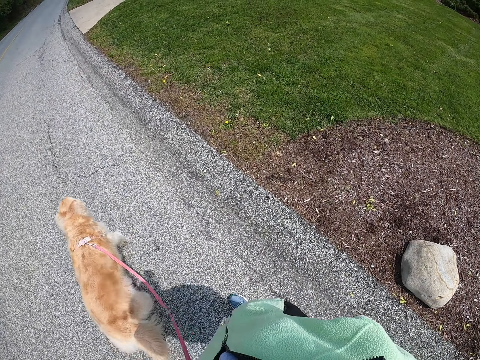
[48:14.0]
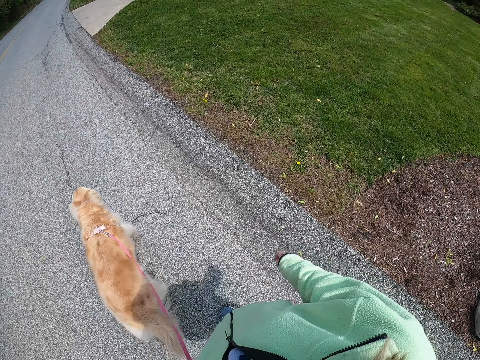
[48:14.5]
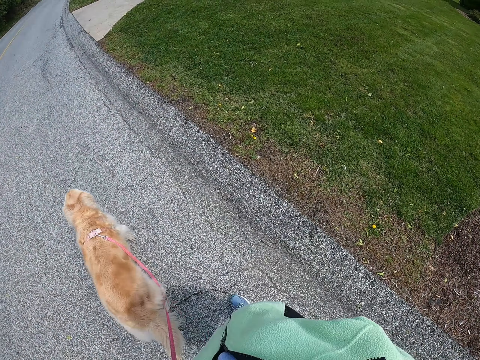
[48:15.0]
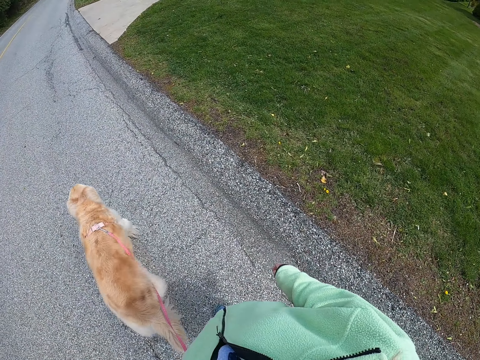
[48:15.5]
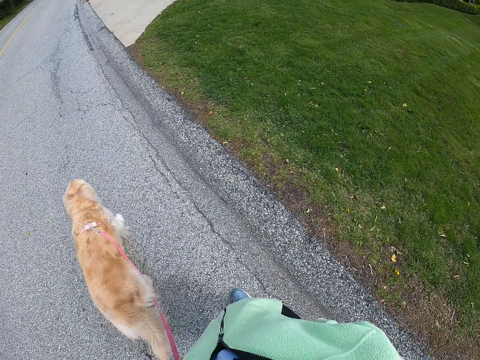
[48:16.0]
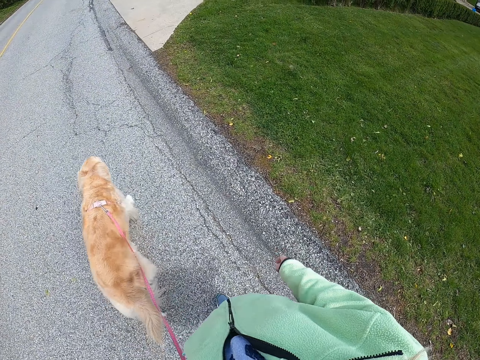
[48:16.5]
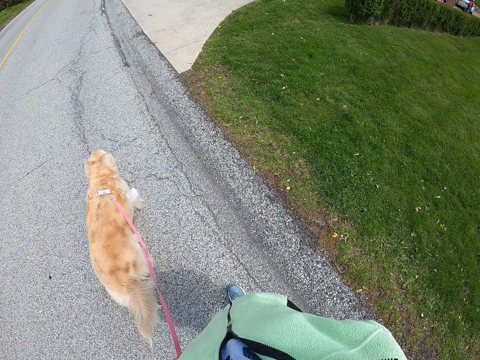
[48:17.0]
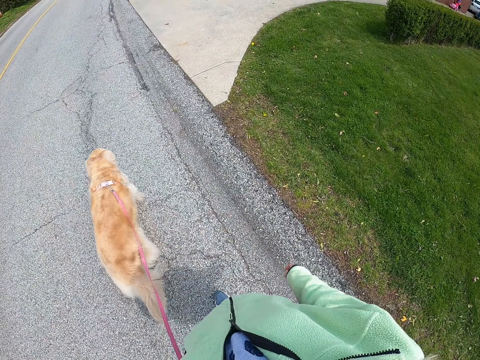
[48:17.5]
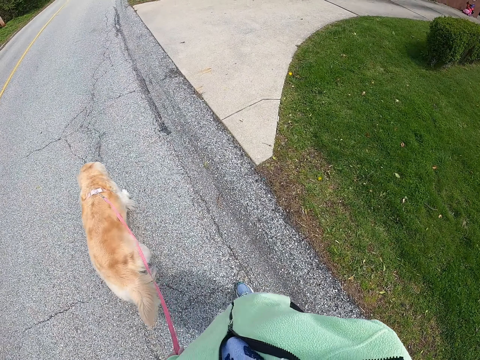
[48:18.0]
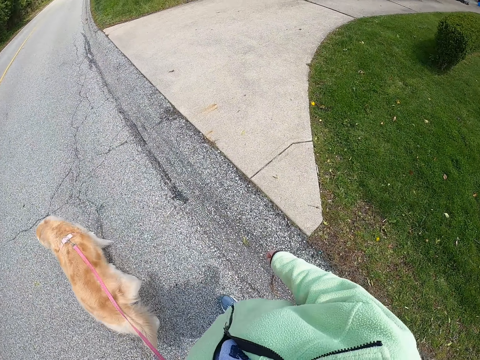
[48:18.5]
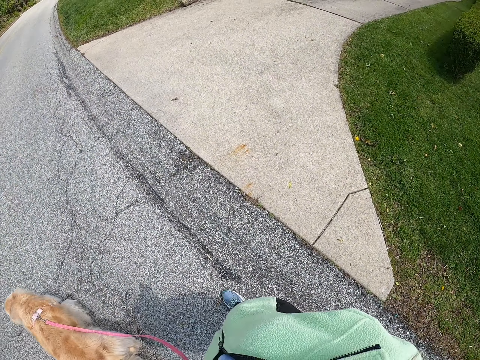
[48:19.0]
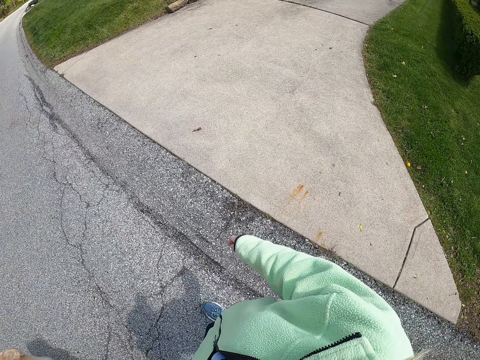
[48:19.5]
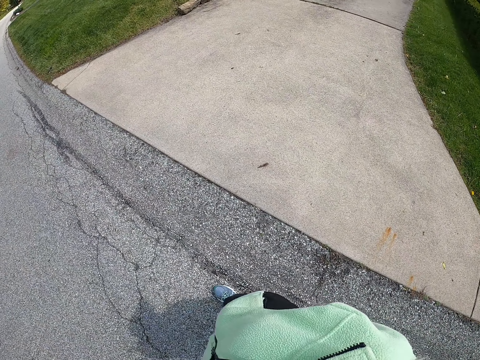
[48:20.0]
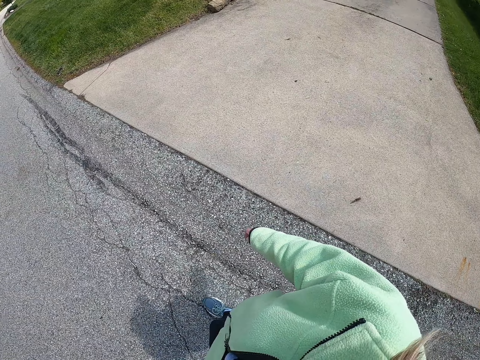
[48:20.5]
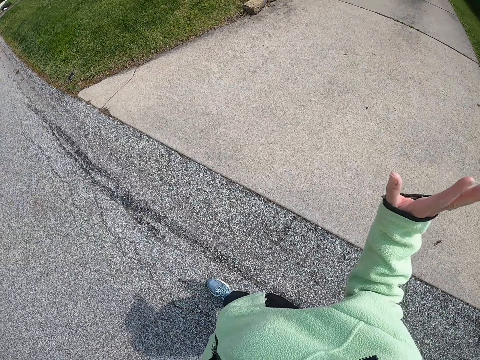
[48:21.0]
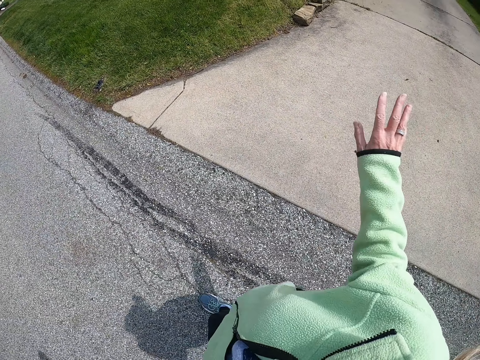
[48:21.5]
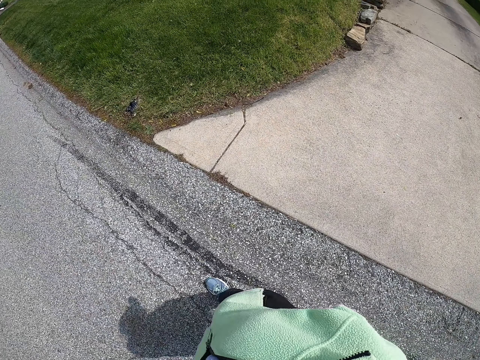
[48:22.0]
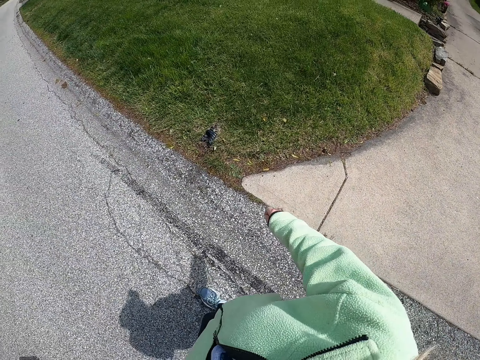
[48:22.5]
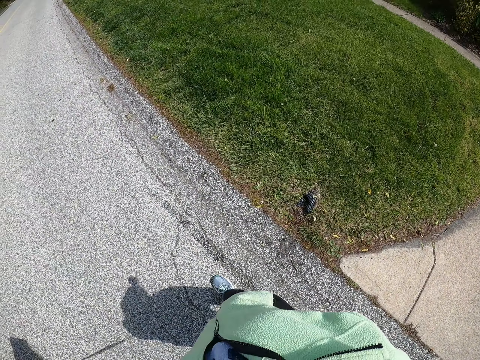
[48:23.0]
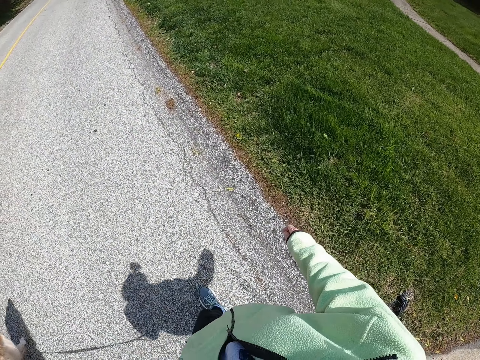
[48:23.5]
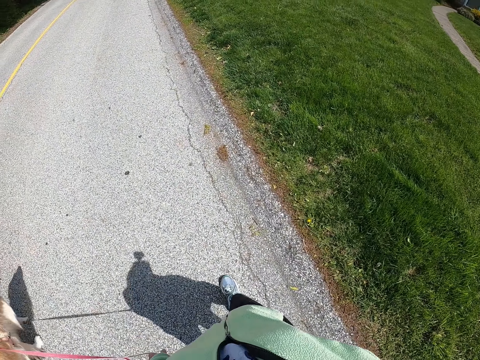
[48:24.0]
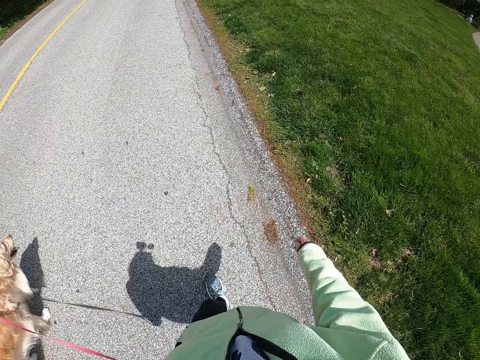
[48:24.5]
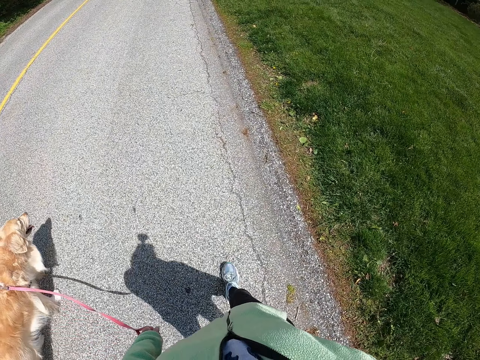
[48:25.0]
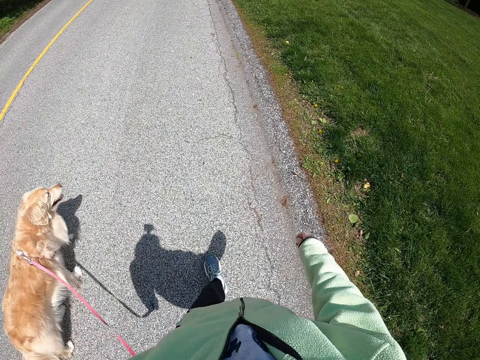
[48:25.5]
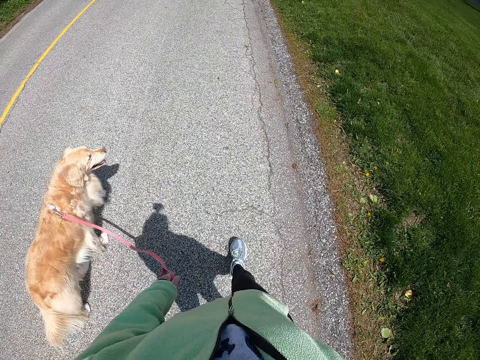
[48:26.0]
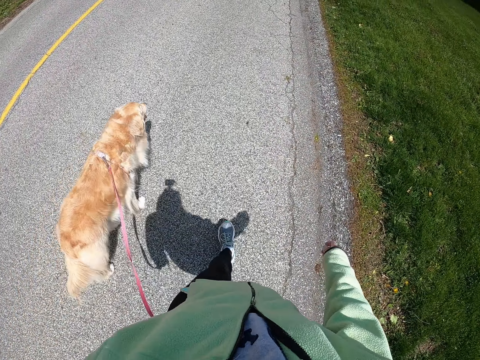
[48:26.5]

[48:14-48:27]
The camera wearer gestures with his hand. He puts down his hand.

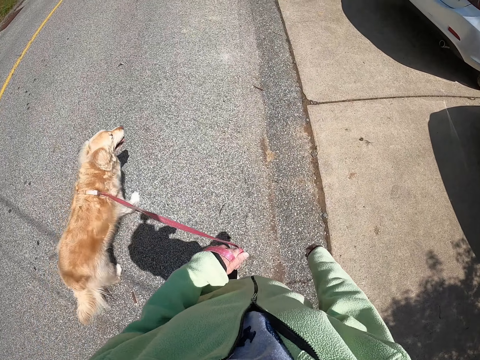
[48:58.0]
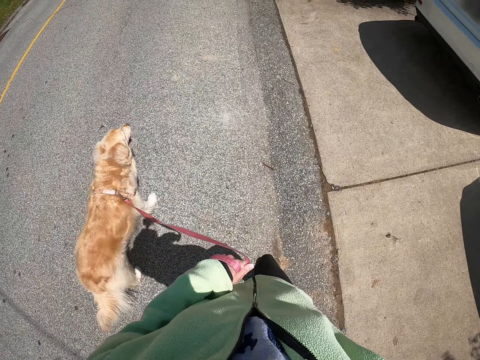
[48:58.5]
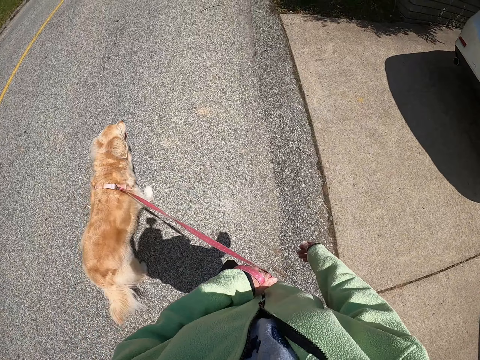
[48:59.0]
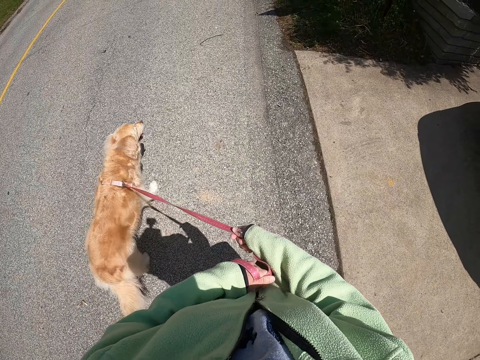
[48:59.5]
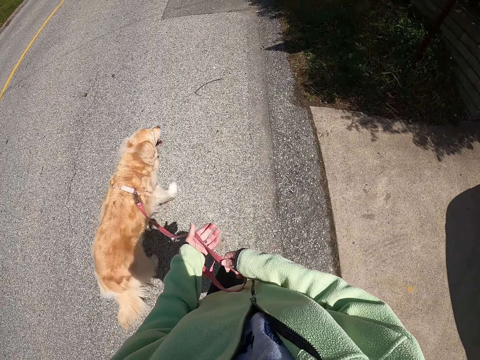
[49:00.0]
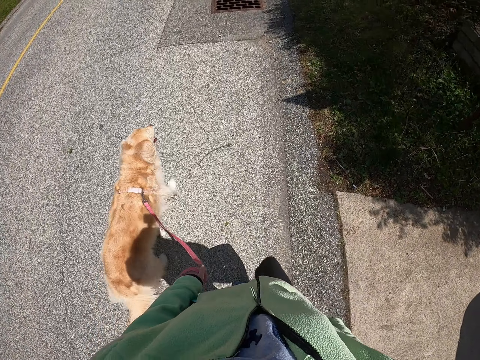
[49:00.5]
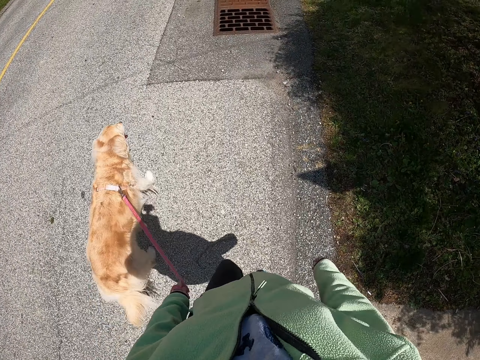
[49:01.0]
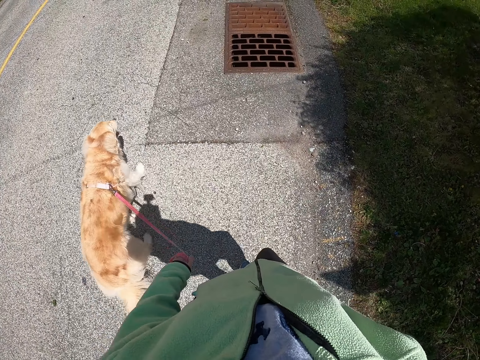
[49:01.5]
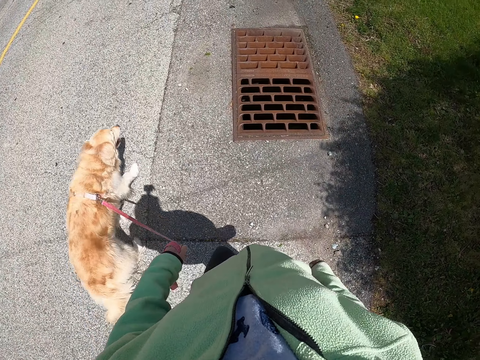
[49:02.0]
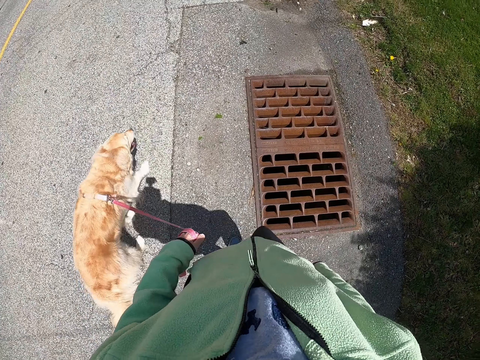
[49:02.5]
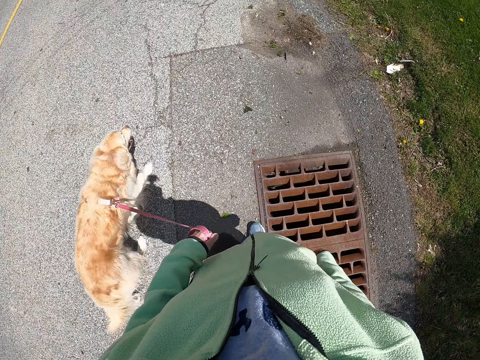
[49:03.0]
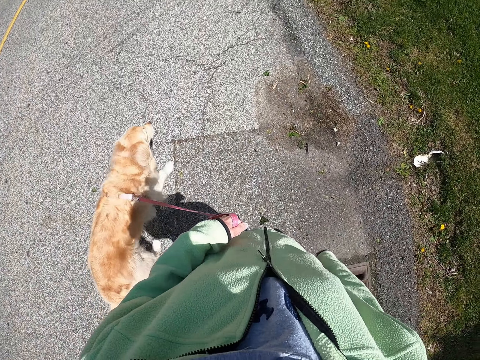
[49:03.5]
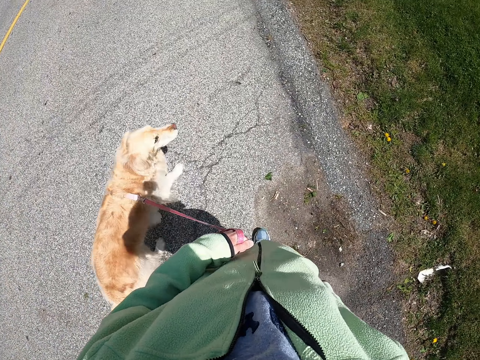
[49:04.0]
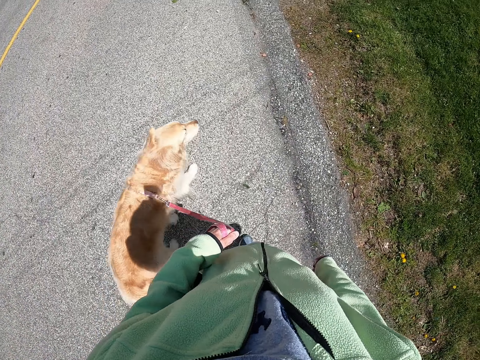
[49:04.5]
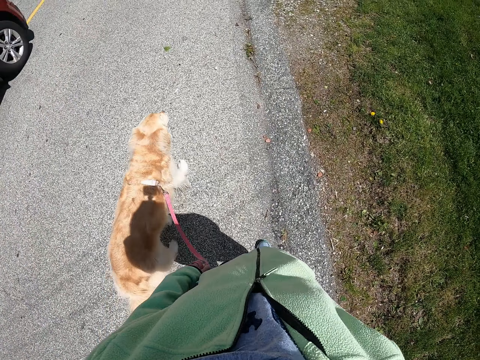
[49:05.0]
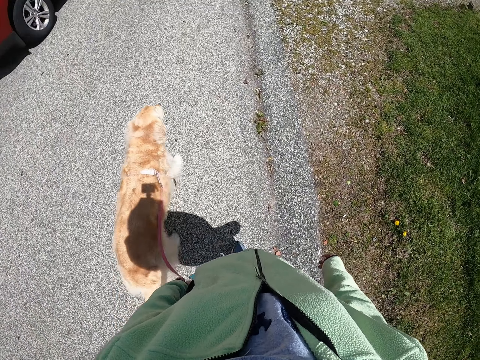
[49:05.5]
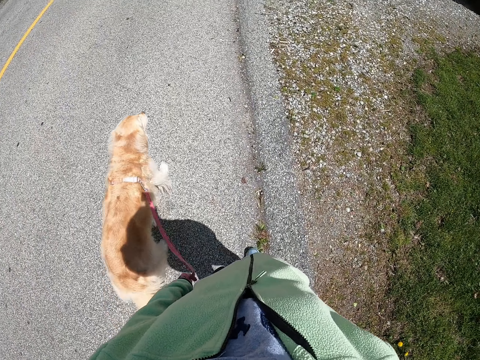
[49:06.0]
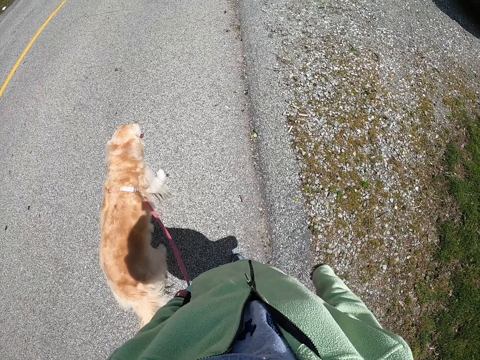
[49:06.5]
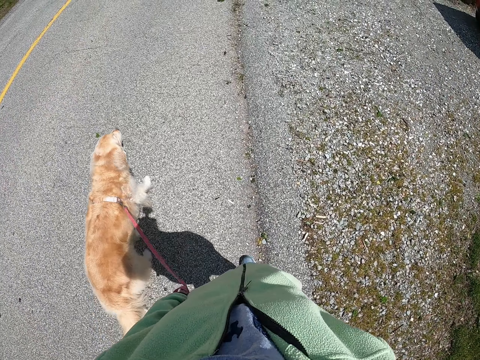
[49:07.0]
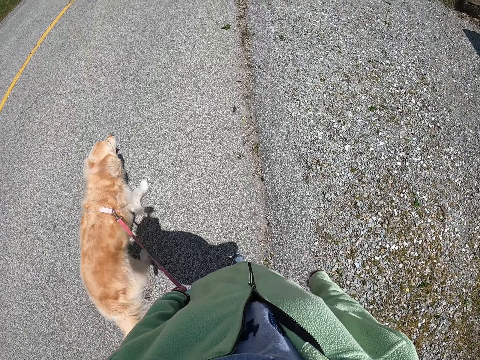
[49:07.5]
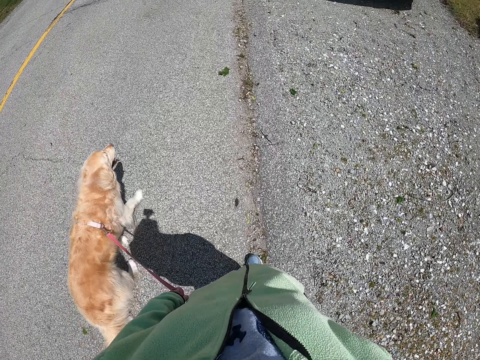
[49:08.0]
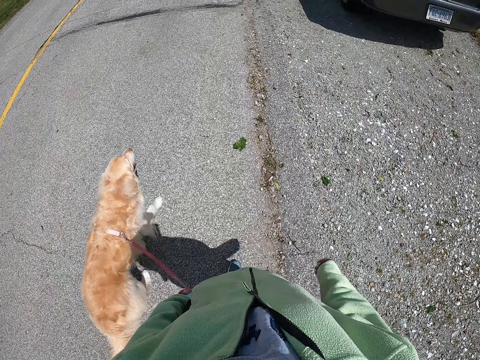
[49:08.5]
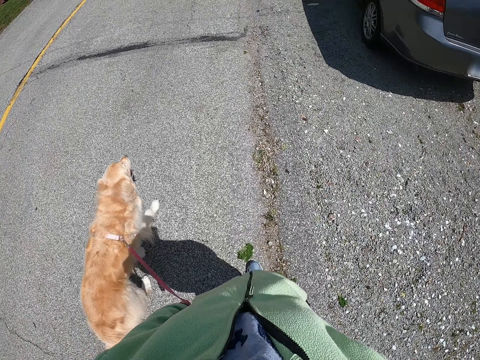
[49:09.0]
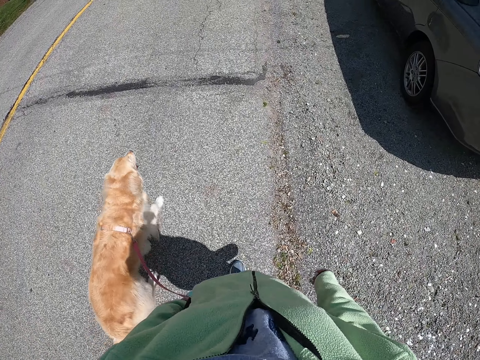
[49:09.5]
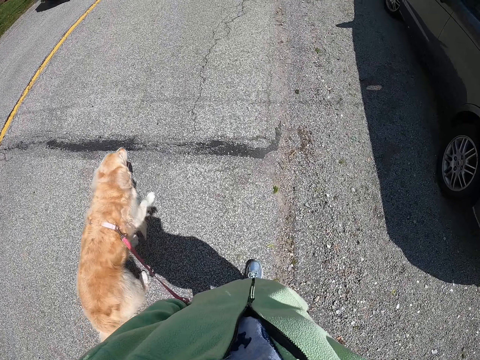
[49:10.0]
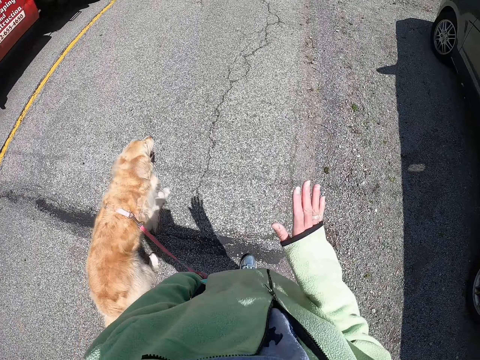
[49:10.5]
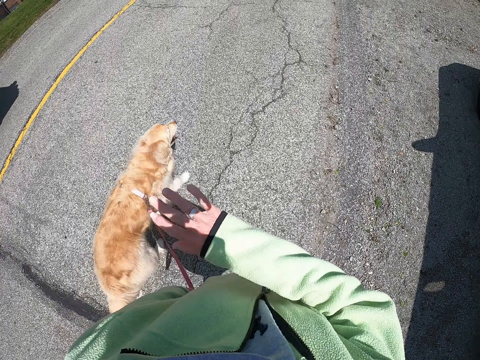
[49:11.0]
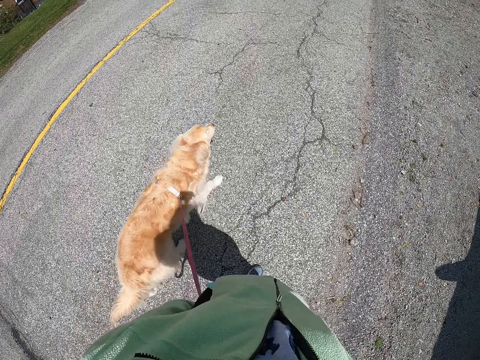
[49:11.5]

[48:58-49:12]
The camera wearer holds the dog strap with hands. He holds the dog strap with the left hand. He walks on the tarmac road. He lifts his hand, moves the right hand and puts down his hand.
